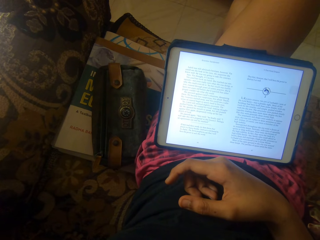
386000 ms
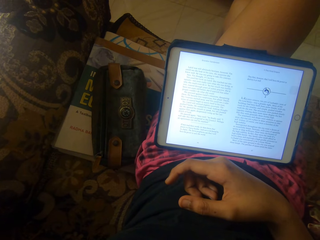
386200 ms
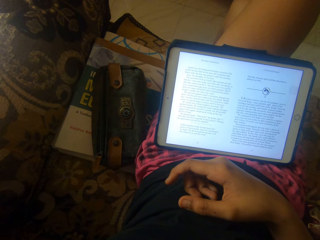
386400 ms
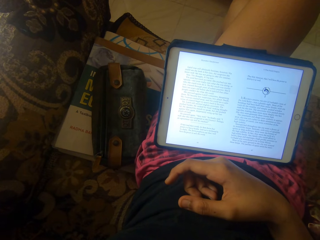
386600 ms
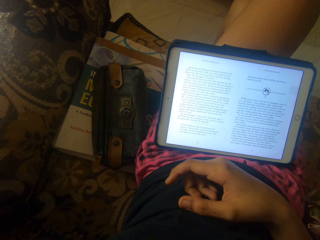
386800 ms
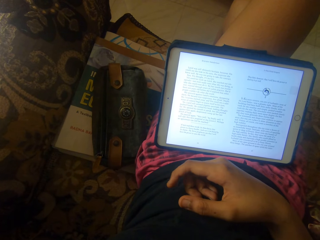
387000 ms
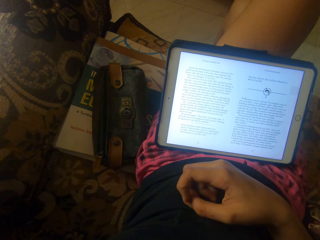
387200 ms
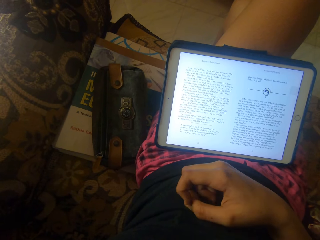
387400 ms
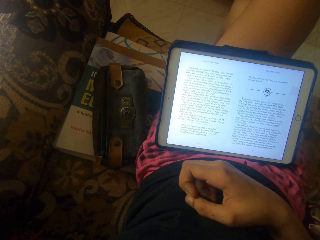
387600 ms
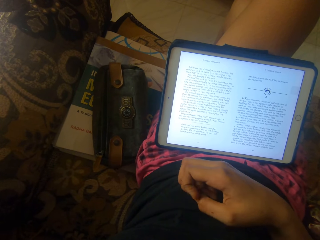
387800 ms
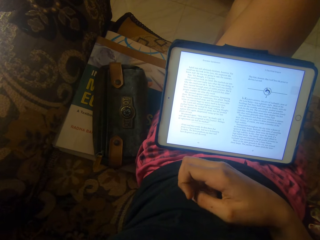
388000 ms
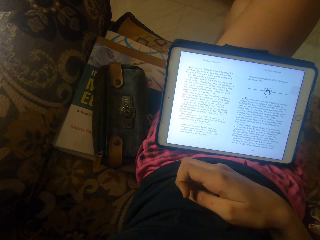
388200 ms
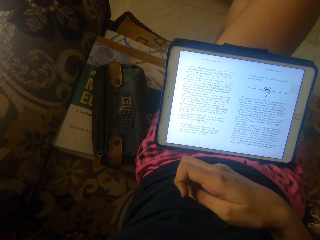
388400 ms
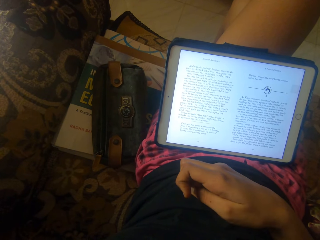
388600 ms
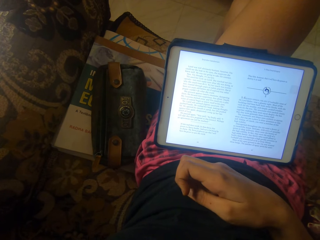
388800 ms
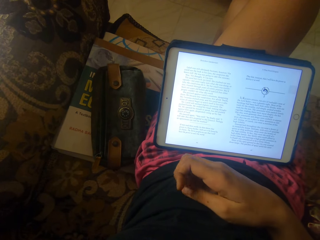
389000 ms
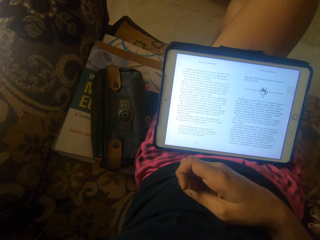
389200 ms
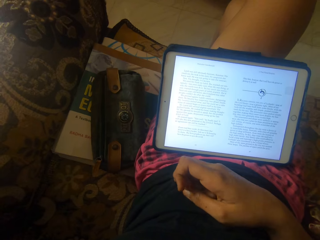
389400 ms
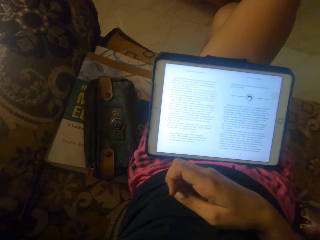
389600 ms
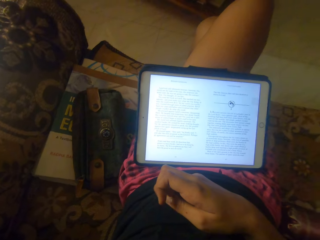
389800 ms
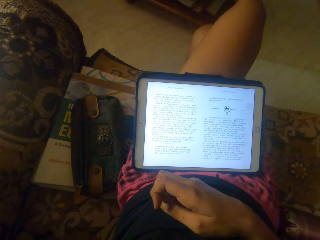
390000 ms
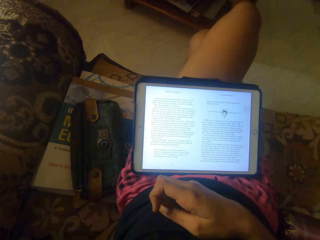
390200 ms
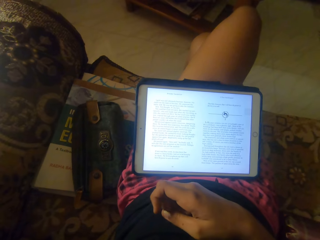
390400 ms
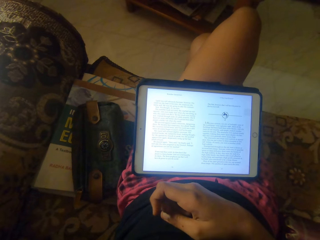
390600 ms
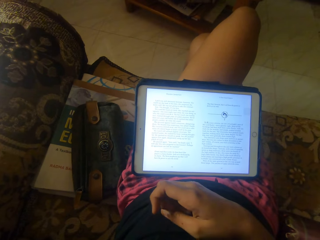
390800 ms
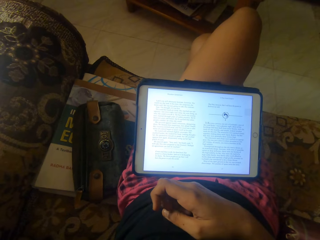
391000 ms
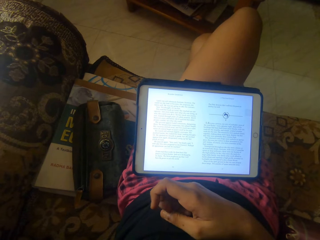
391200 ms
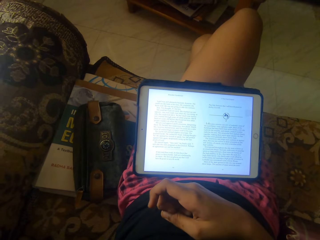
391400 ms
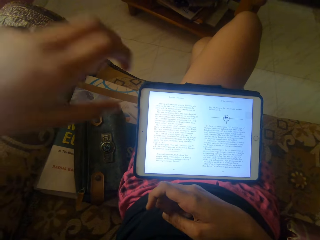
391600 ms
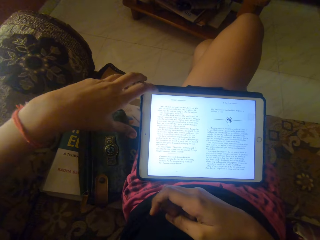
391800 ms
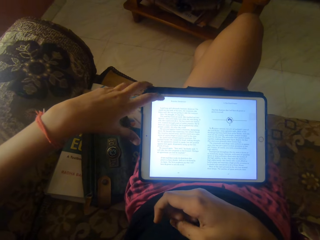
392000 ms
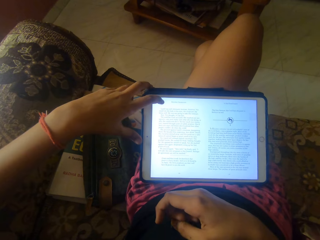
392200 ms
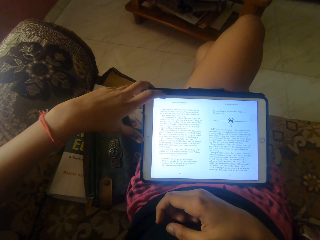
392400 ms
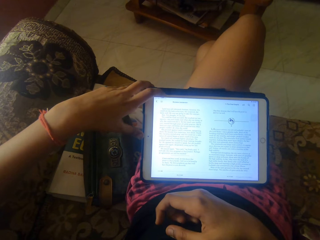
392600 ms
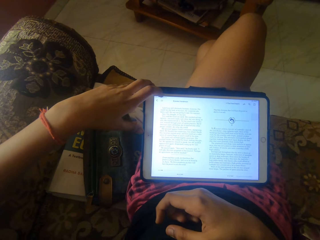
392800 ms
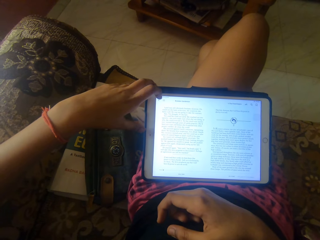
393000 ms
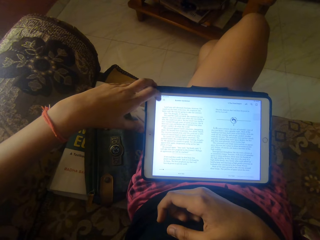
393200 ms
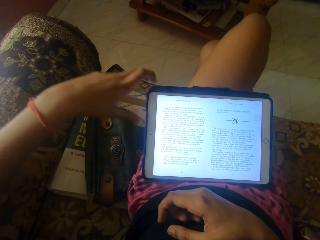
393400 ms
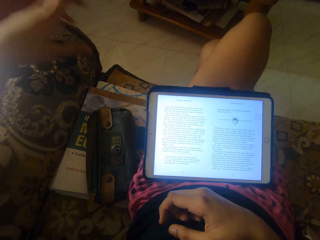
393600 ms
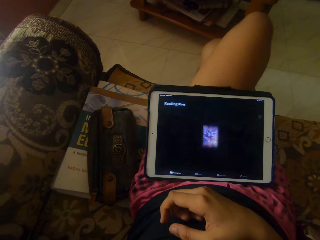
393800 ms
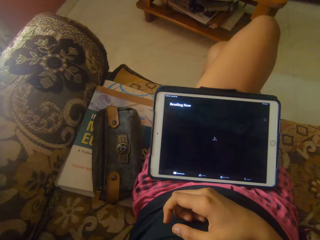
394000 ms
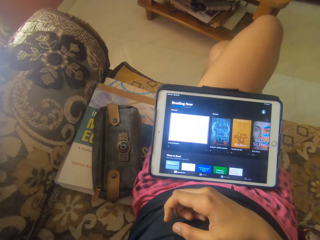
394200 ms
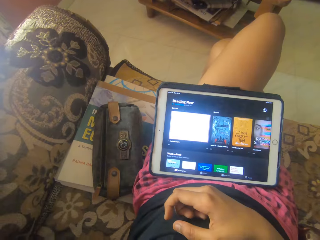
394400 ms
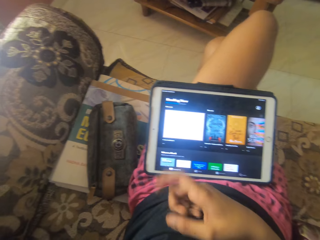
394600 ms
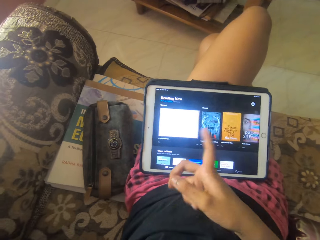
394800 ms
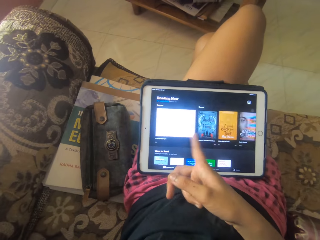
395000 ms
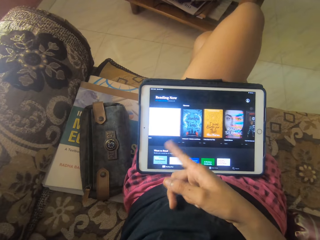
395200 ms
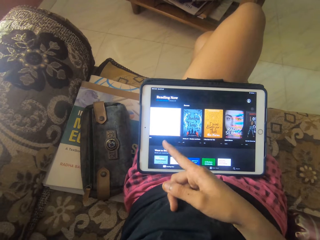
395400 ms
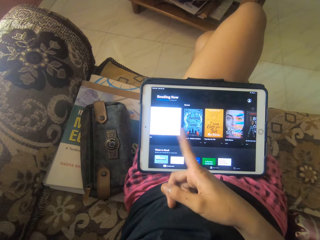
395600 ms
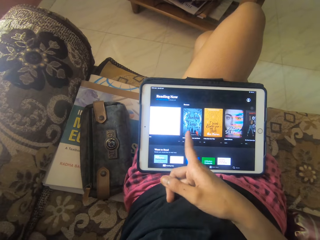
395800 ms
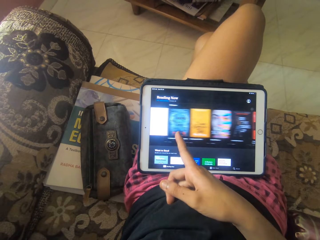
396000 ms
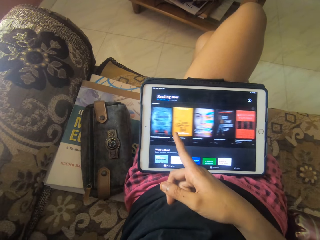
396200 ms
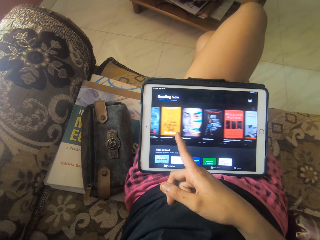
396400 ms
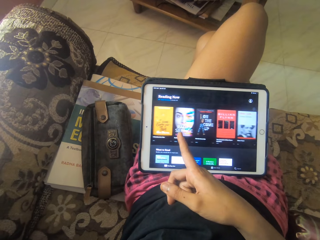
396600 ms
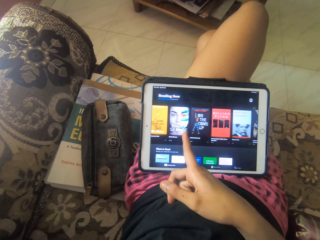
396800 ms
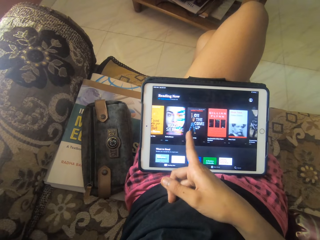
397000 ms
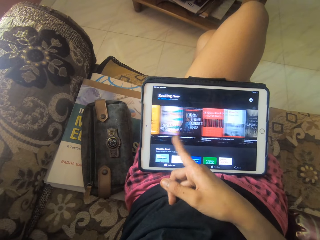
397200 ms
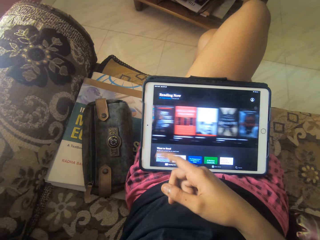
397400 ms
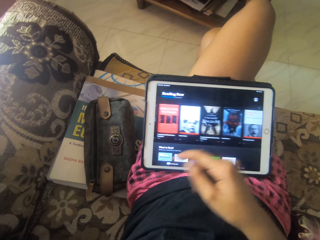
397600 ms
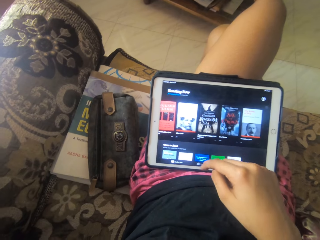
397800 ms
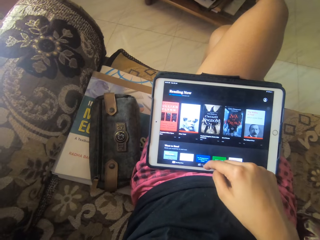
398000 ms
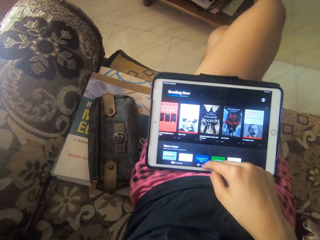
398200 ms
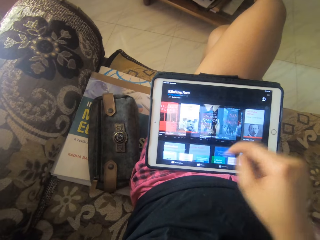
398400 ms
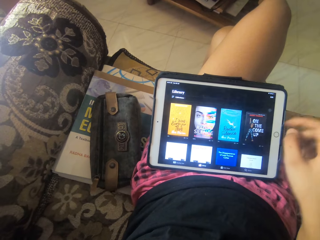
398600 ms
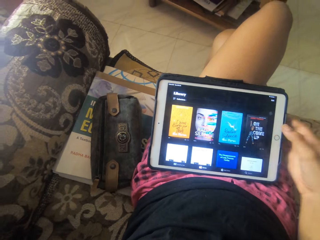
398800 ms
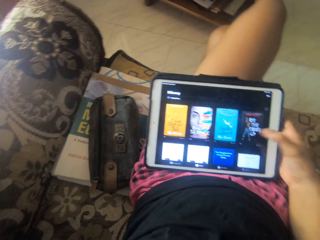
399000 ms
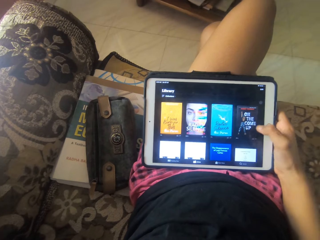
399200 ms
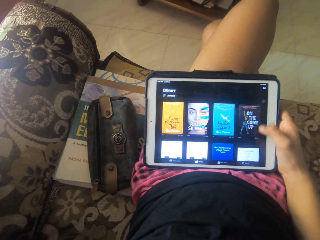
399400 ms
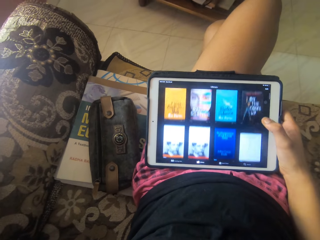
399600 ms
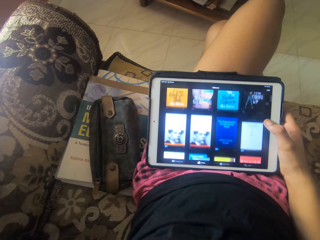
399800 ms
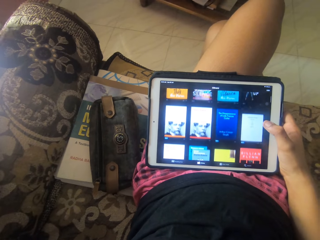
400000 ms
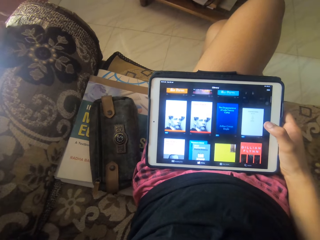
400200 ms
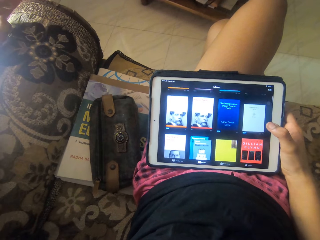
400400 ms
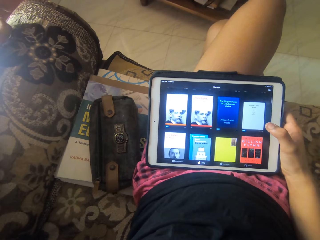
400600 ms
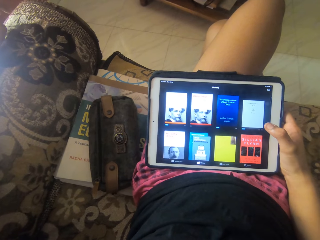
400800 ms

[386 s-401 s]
The camera wearer folds the hand. They hold the tablet. They tap at the tablet screen. They scroll through the tablet.

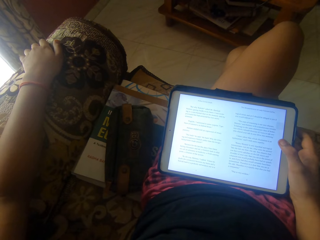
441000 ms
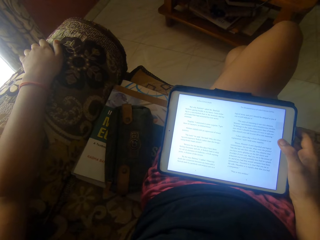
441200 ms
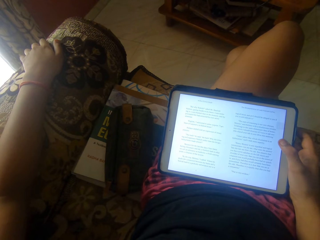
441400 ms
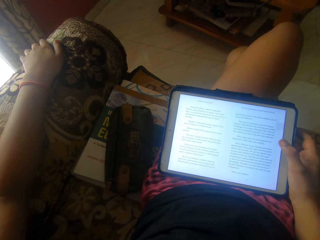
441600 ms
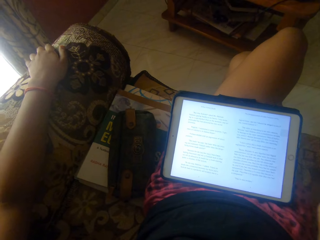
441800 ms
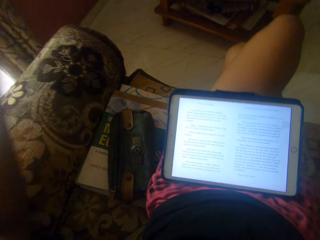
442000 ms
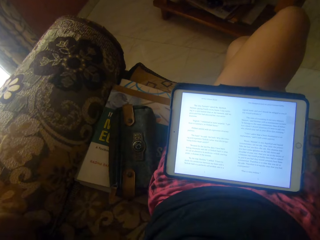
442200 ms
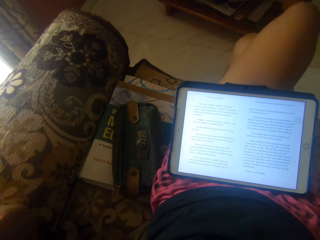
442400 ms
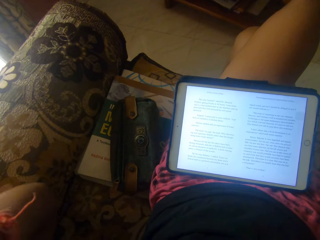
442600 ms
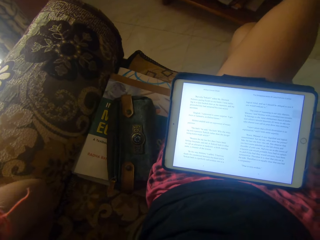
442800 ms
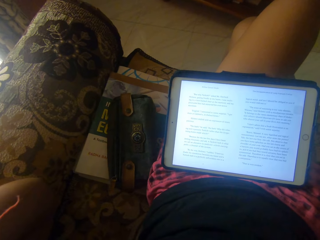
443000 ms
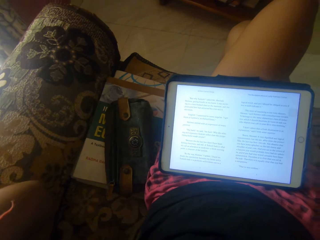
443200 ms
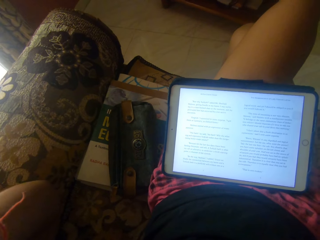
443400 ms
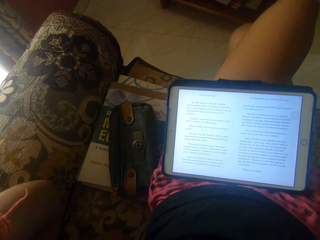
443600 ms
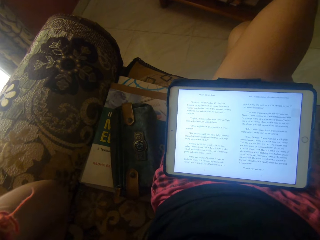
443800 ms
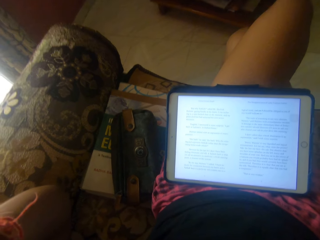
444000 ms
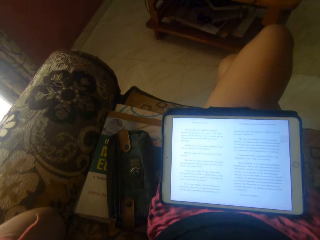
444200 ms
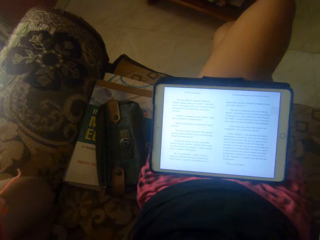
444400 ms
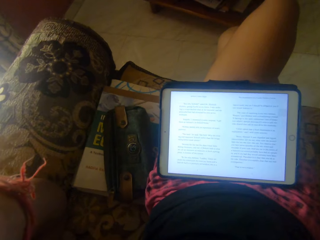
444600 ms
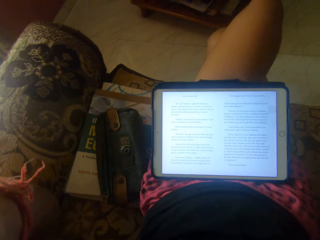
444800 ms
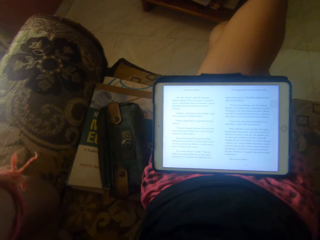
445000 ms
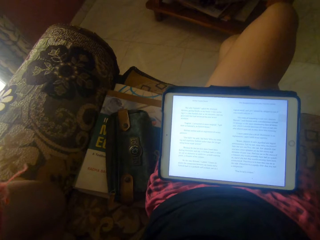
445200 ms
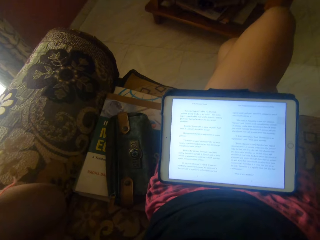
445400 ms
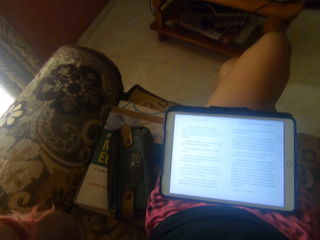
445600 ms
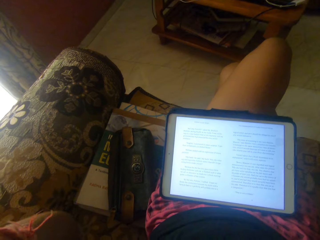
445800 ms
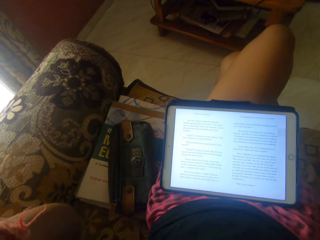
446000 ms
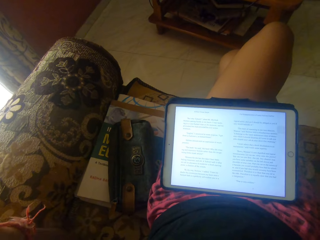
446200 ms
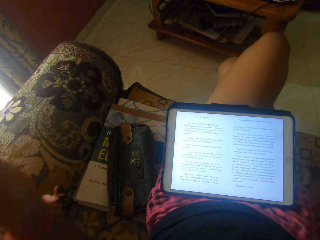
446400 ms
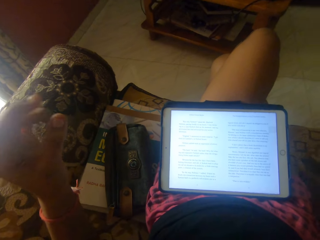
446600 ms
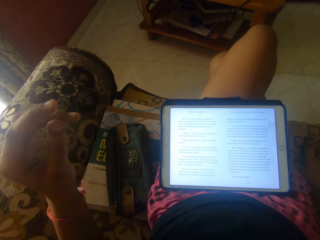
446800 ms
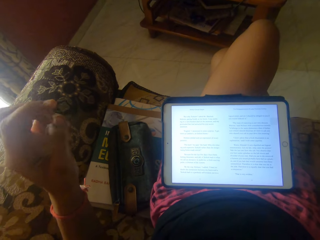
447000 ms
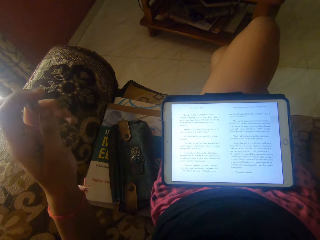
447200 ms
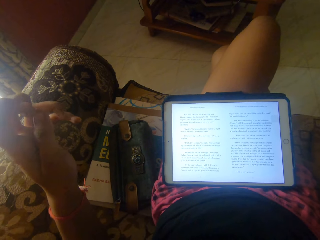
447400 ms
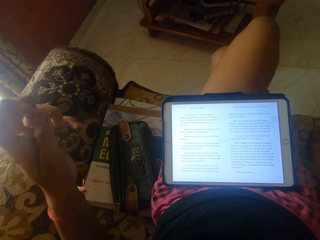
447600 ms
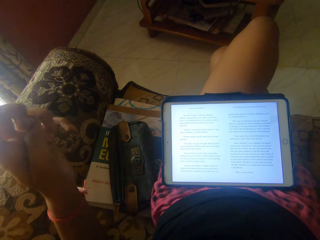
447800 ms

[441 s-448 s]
The camera wearer removes the hand from the chair. He looks at the tablet on his thigh.
